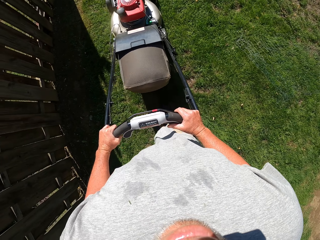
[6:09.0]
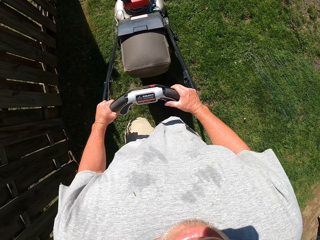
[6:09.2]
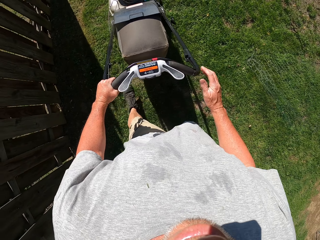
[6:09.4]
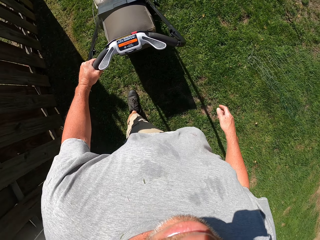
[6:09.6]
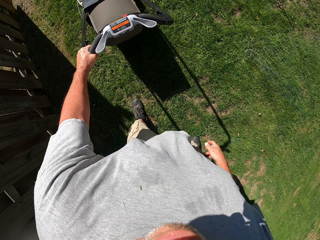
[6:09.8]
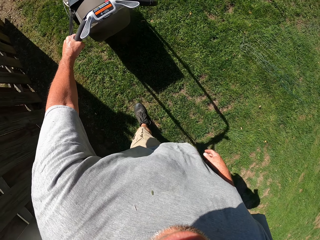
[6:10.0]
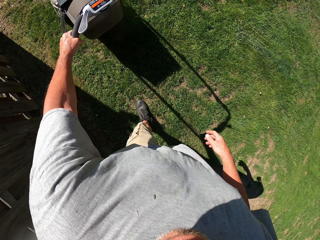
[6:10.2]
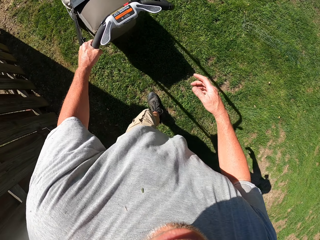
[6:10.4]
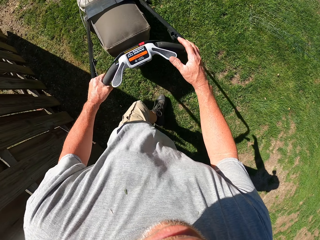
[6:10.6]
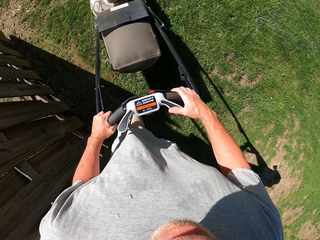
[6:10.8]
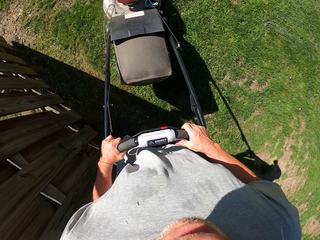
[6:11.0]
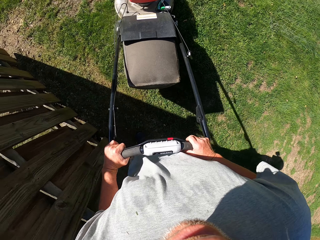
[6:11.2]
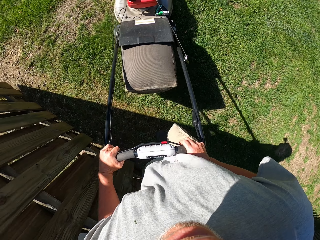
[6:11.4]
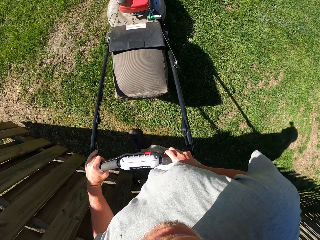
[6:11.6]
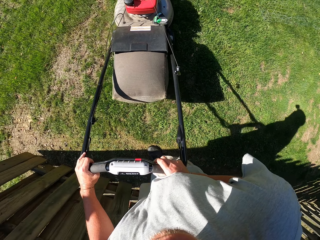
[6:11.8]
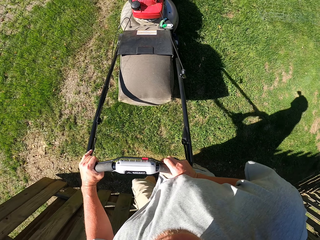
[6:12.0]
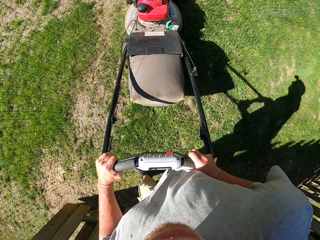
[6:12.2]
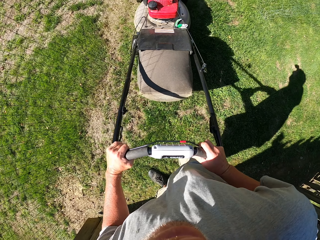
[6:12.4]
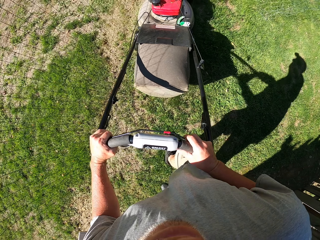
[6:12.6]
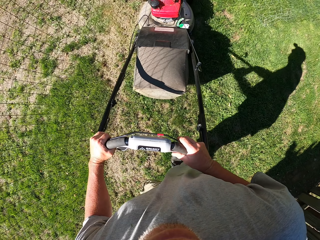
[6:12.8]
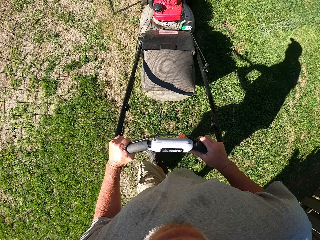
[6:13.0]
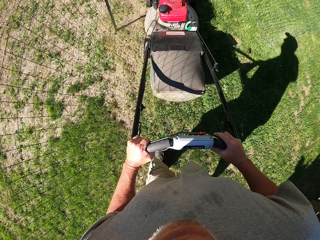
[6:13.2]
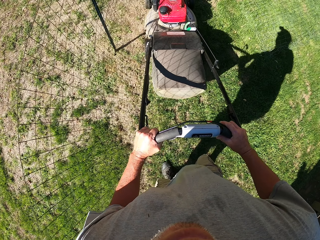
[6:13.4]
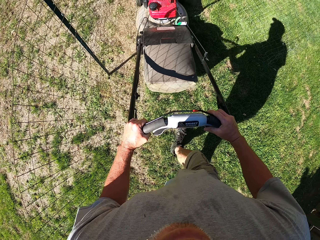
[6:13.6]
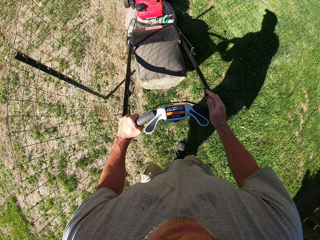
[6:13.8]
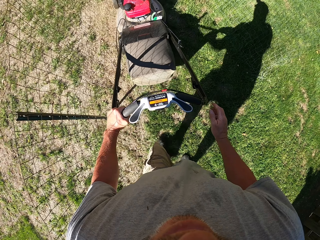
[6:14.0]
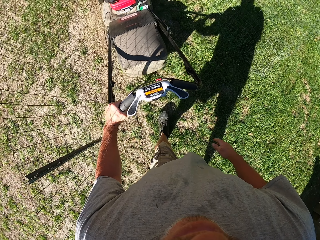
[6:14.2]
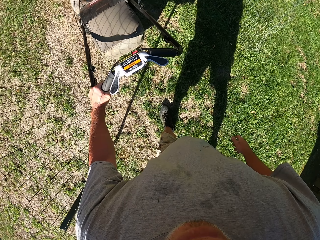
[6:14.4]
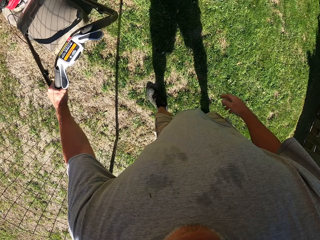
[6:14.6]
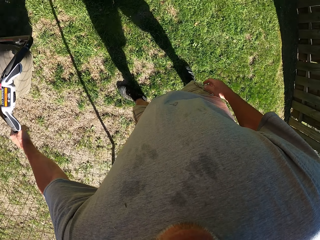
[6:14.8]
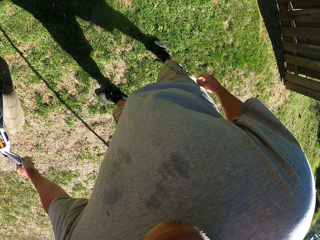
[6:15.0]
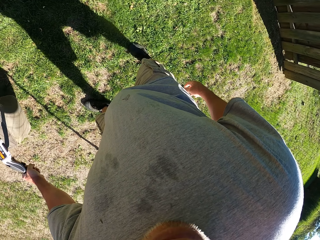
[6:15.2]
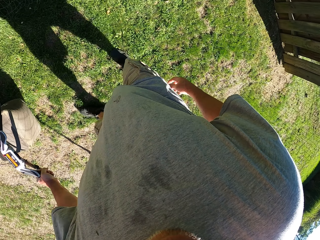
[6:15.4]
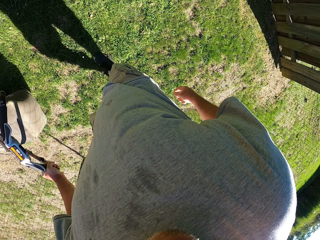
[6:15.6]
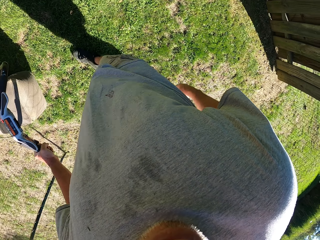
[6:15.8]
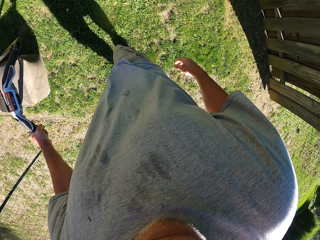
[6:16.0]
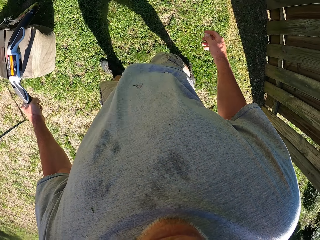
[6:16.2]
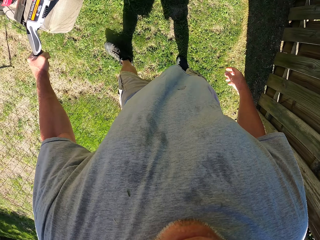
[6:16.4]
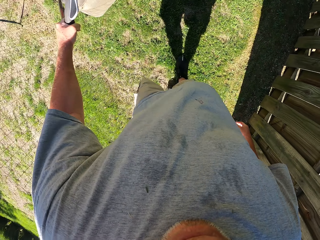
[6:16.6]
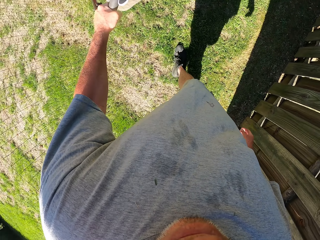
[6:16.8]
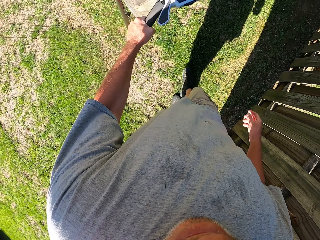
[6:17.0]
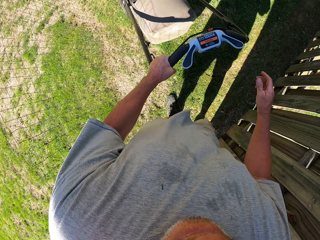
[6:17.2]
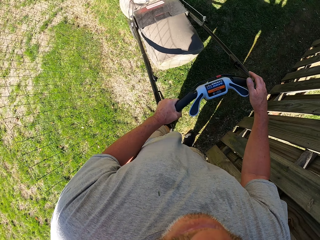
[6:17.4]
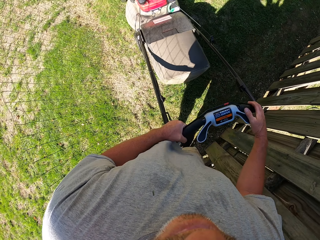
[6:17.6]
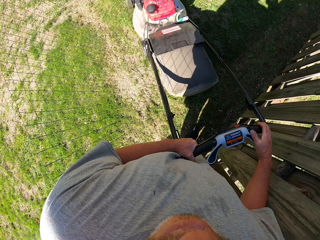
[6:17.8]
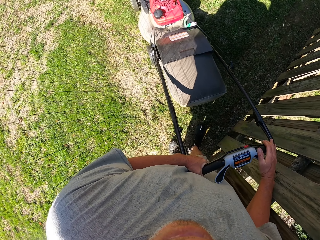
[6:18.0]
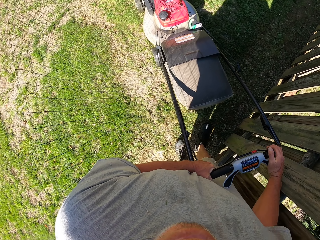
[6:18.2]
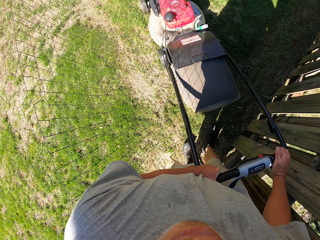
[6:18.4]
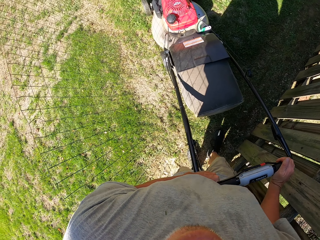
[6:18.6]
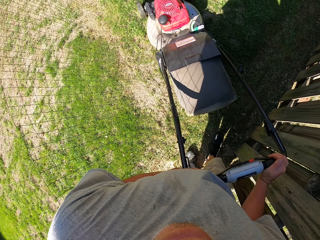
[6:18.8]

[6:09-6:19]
The camera wearer pulls the lawn mower backwards. They turn the lawn mower right, push the lawn mower forward and pull the lawn mower backwards.

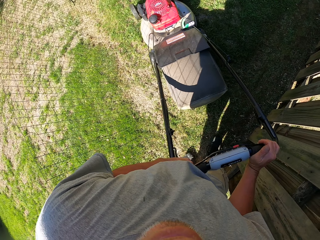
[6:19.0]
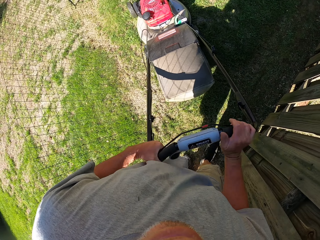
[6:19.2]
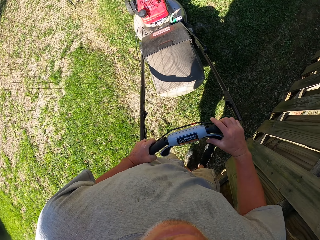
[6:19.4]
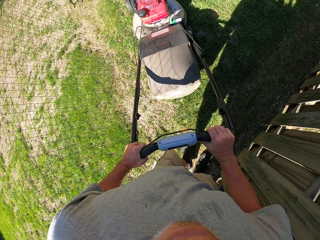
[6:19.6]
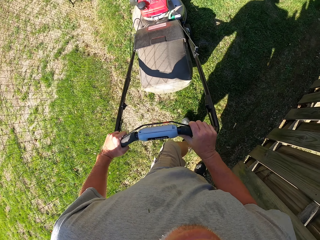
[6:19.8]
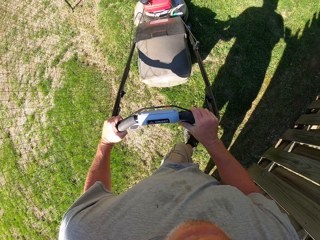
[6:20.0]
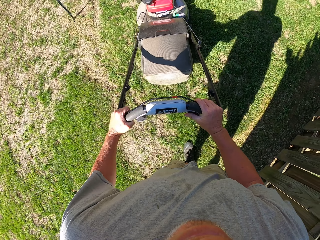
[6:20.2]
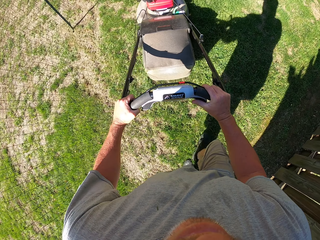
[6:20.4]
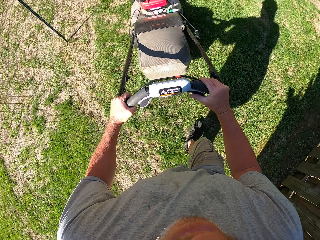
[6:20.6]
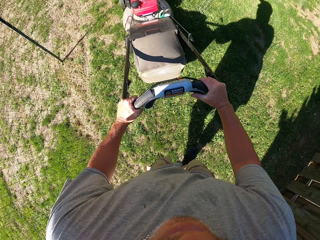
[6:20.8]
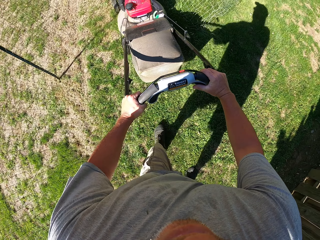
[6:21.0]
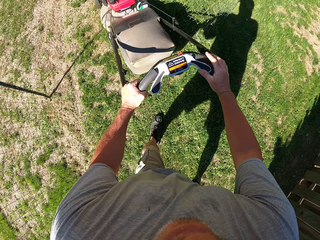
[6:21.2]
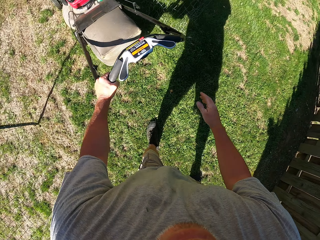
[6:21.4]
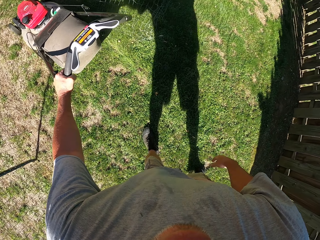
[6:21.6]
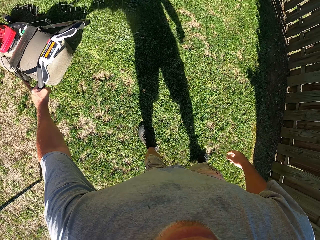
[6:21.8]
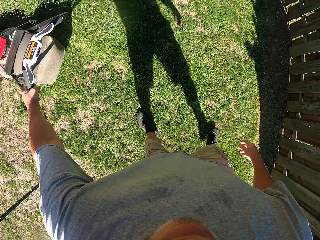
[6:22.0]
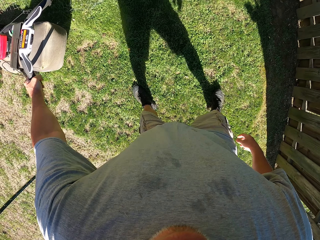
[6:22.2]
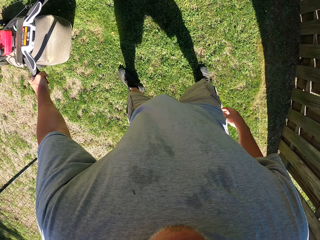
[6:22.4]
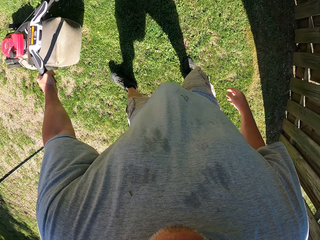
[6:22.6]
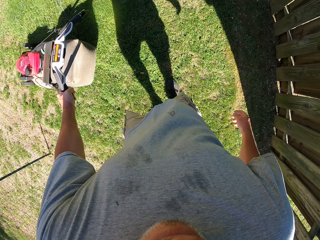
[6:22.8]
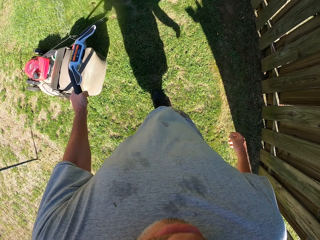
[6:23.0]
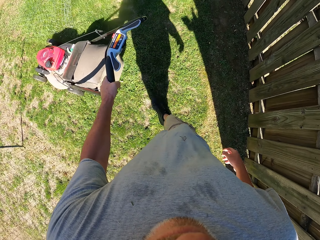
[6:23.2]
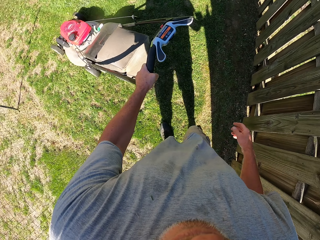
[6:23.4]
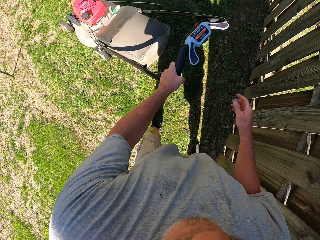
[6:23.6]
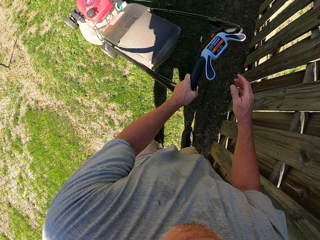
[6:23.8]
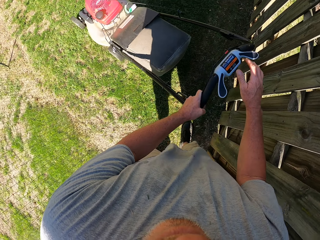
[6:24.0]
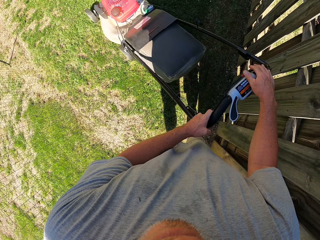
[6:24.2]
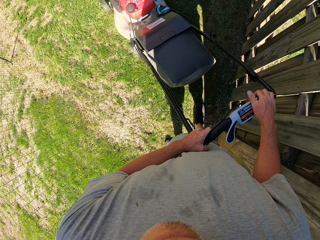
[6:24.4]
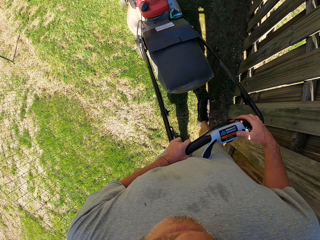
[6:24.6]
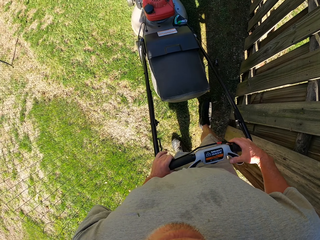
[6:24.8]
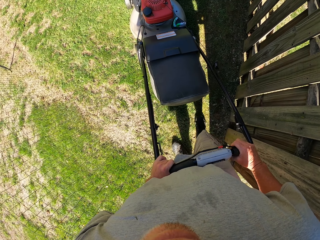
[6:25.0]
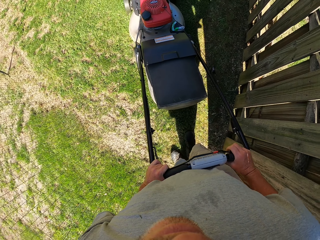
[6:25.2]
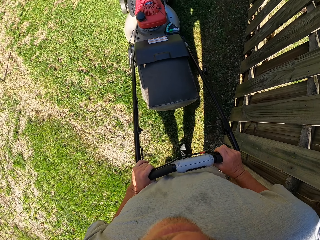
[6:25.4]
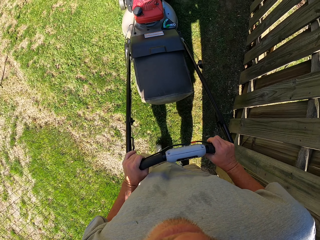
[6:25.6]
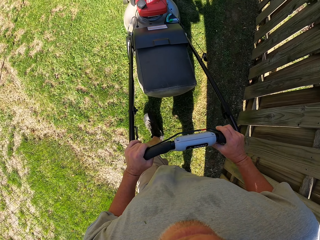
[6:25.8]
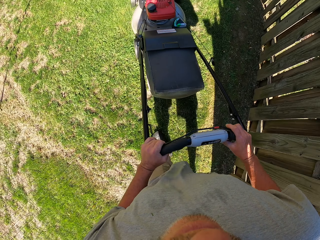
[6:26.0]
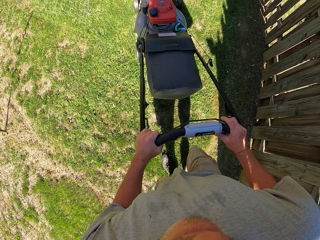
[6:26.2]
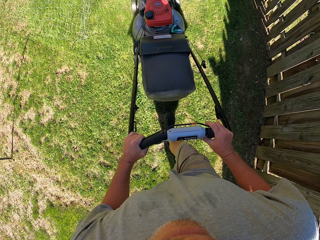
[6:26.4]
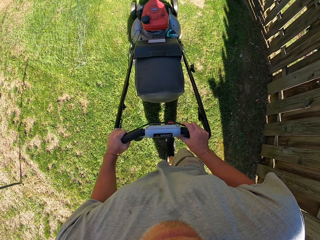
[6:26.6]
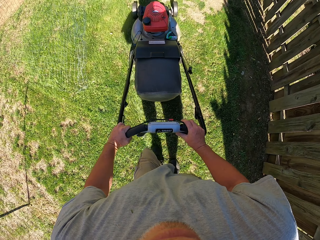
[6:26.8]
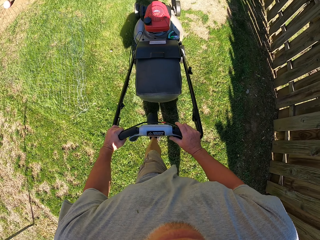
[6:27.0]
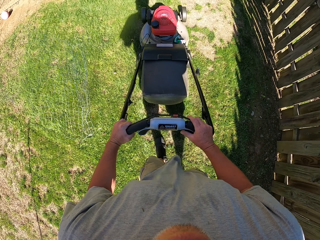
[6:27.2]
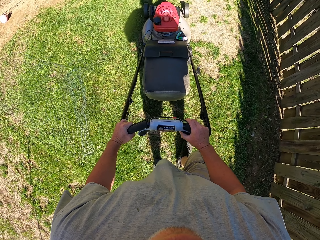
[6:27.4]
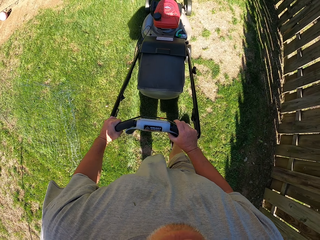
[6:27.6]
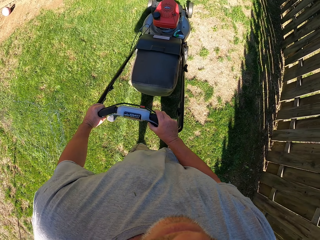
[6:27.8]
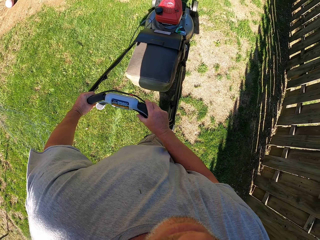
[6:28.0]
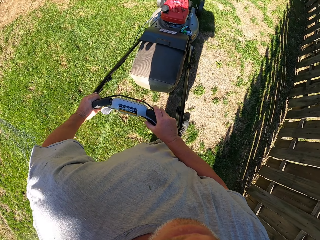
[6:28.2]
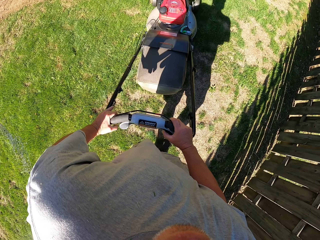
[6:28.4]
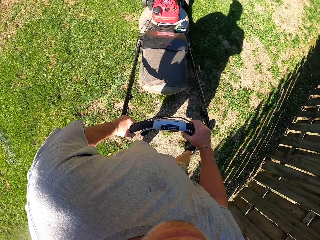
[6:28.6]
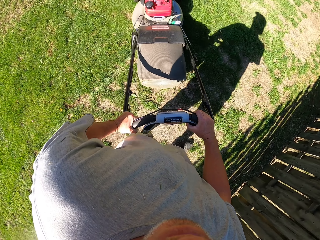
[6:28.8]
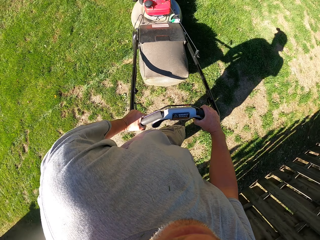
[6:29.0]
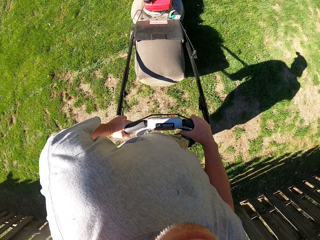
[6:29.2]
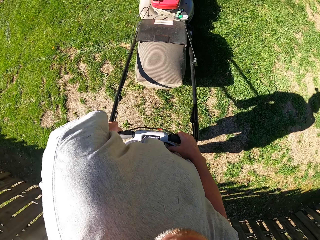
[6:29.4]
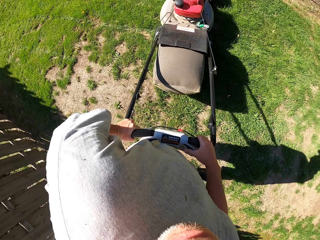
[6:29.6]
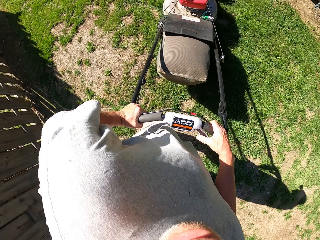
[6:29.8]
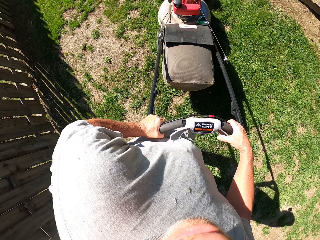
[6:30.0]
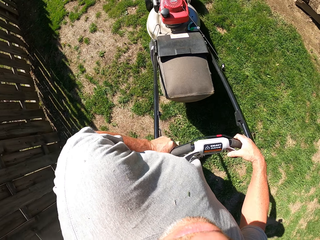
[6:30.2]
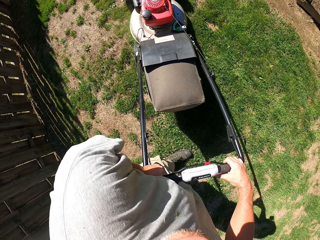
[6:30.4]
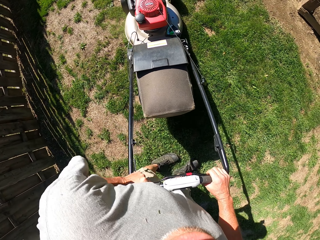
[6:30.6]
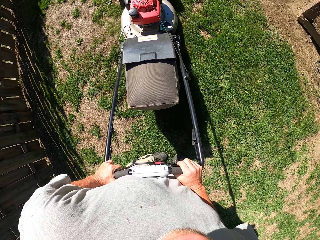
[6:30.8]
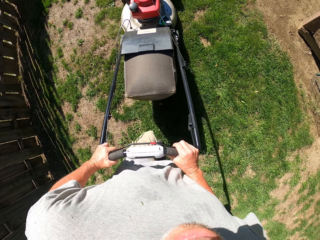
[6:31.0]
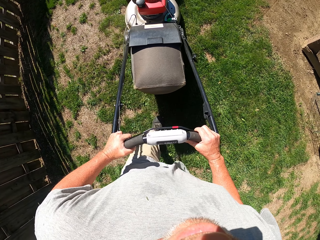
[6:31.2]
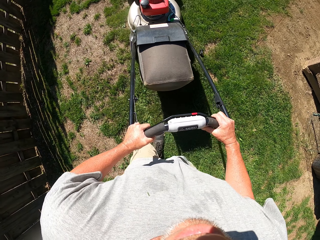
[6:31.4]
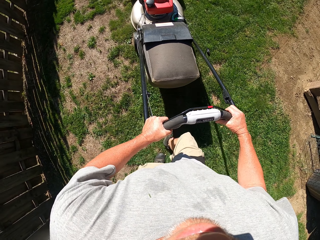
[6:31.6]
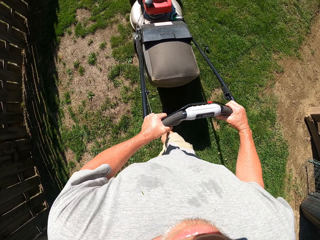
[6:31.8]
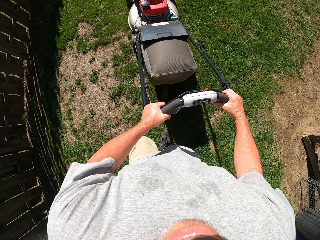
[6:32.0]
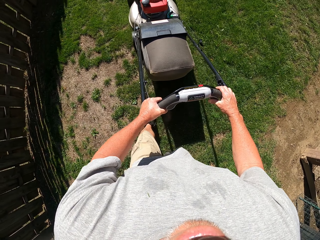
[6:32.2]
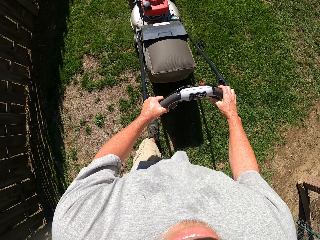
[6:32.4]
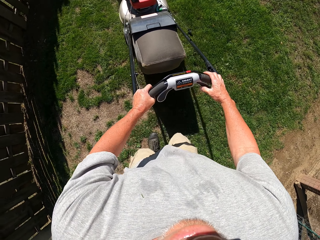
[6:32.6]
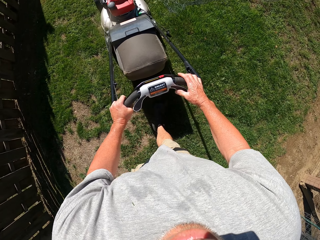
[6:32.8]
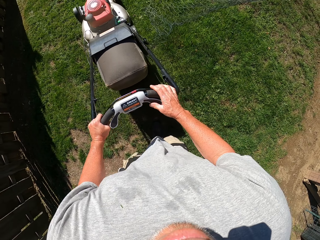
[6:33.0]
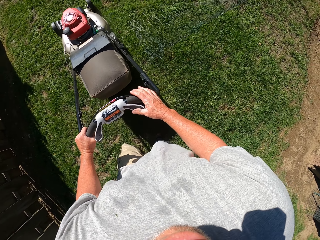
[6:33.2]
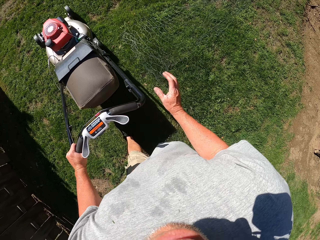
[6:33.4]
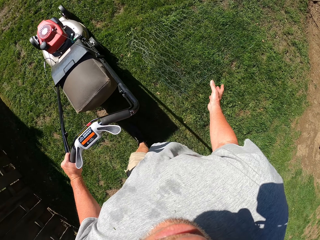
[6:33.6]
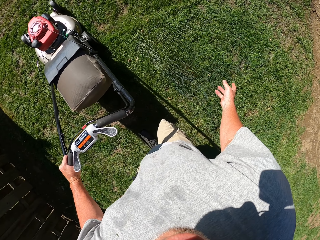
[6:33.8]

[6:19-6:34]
The camera wearer pushes the lawn mower forward. They pull the lawn mower backwards and push the lawn mower forward. They turn the lawn mower left and push the lawn mower forward.
